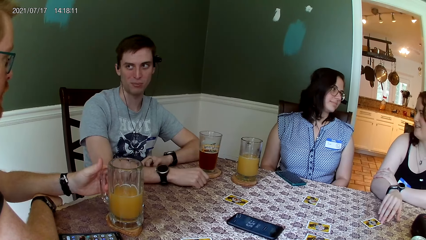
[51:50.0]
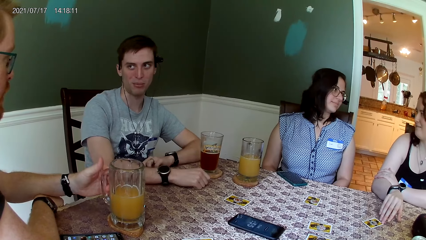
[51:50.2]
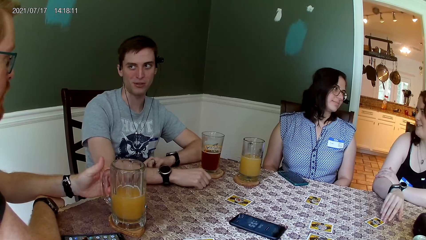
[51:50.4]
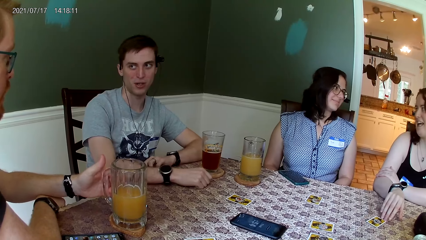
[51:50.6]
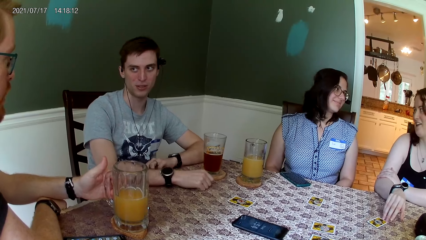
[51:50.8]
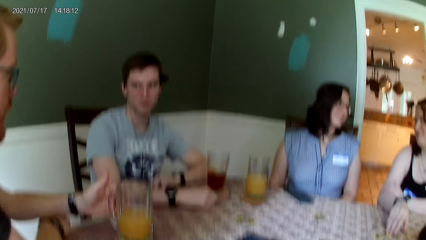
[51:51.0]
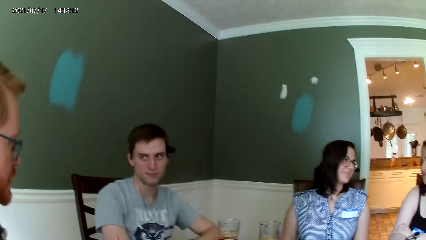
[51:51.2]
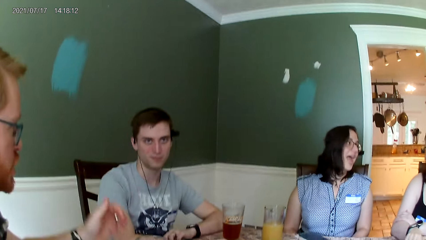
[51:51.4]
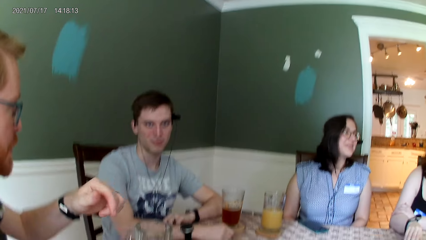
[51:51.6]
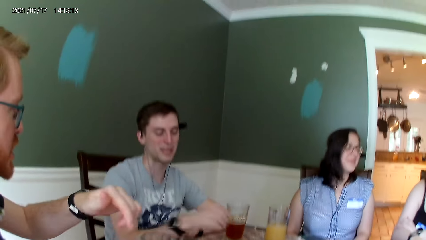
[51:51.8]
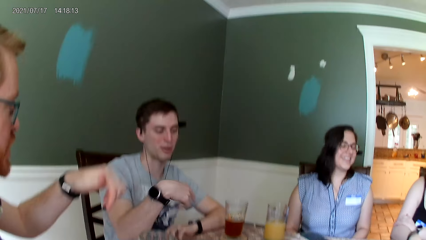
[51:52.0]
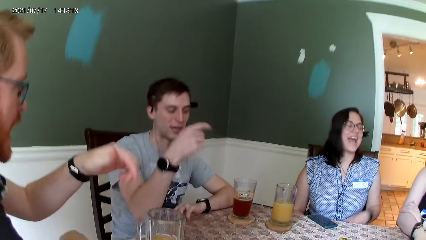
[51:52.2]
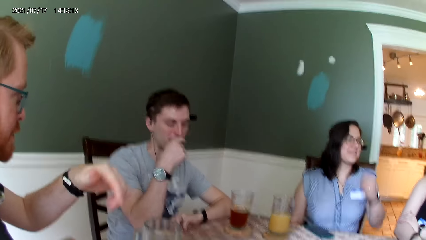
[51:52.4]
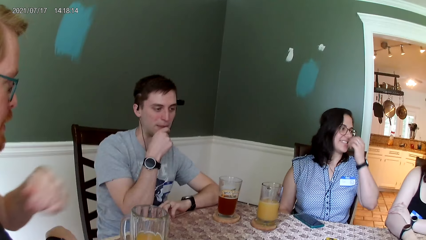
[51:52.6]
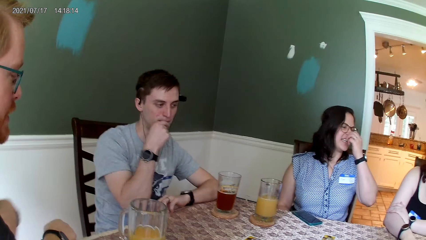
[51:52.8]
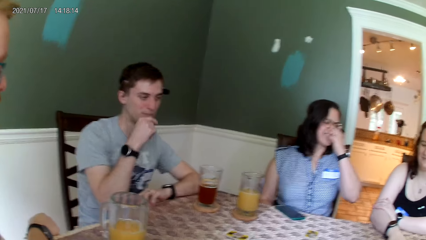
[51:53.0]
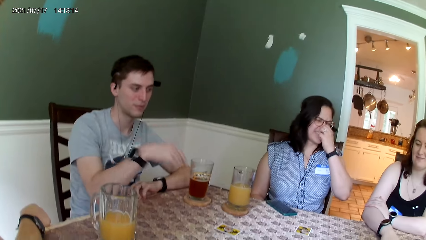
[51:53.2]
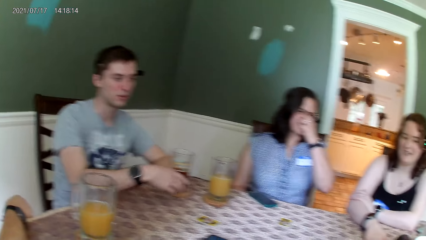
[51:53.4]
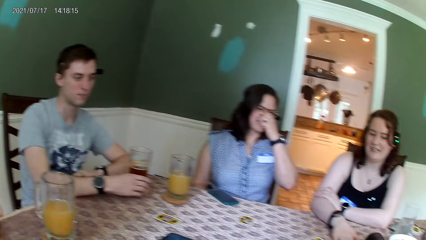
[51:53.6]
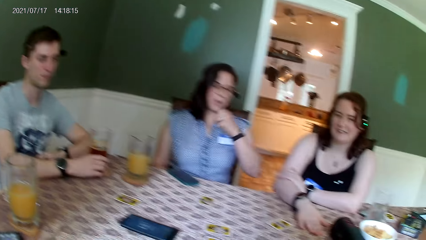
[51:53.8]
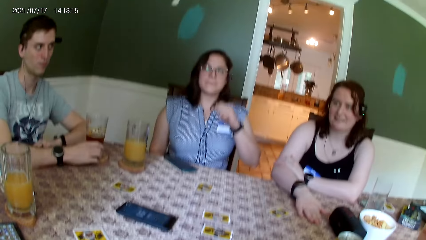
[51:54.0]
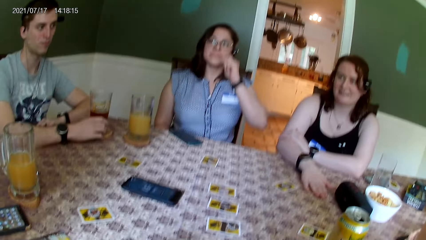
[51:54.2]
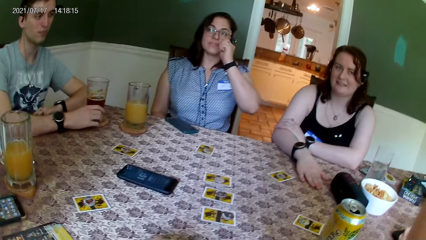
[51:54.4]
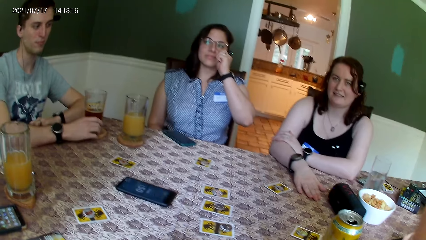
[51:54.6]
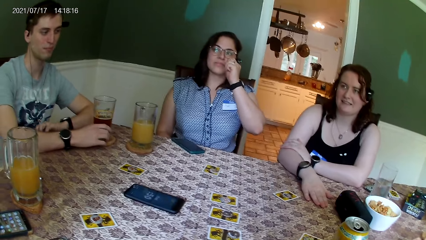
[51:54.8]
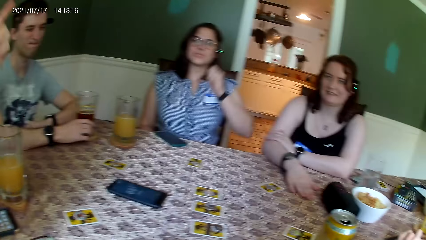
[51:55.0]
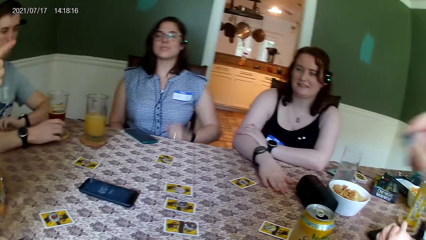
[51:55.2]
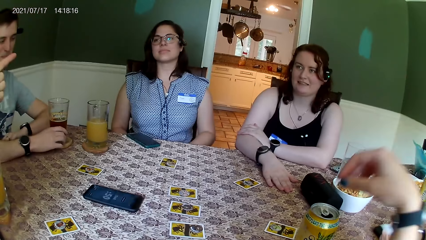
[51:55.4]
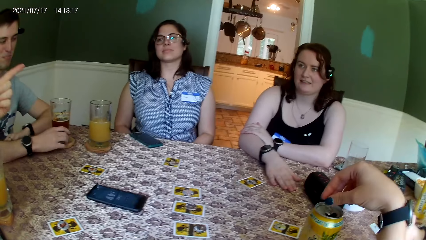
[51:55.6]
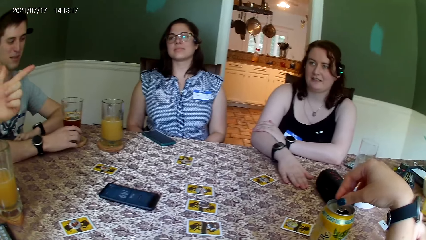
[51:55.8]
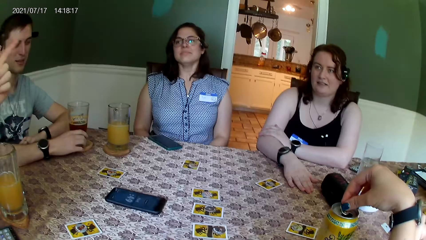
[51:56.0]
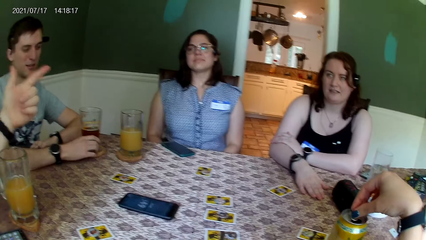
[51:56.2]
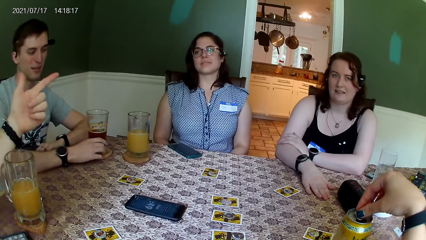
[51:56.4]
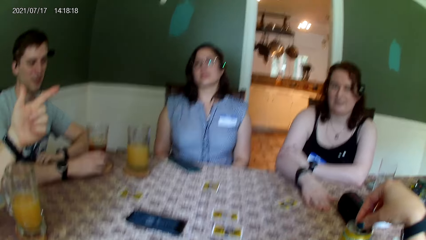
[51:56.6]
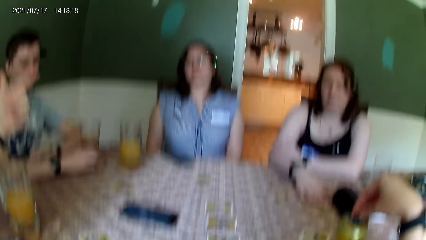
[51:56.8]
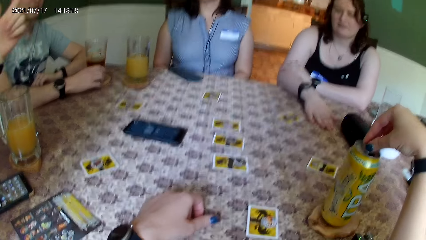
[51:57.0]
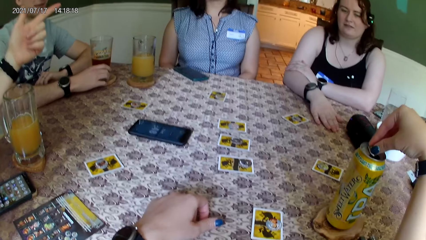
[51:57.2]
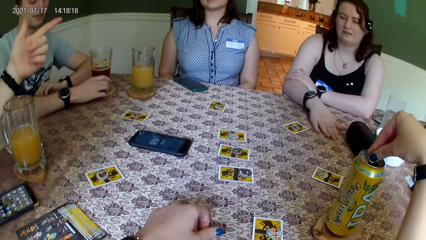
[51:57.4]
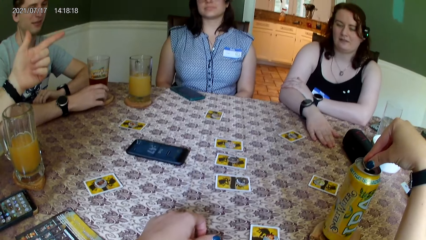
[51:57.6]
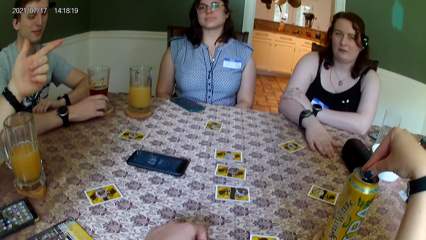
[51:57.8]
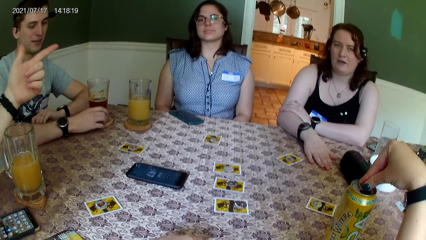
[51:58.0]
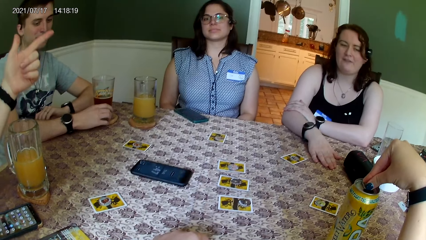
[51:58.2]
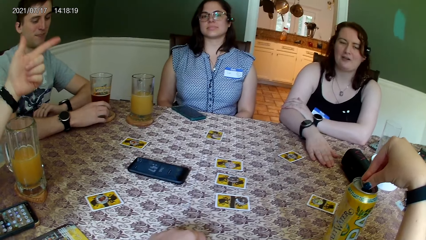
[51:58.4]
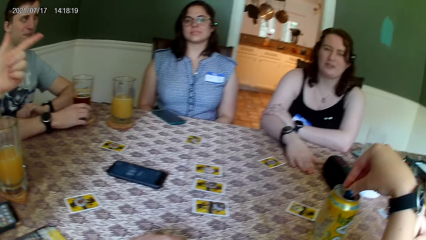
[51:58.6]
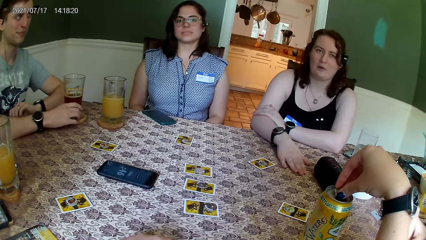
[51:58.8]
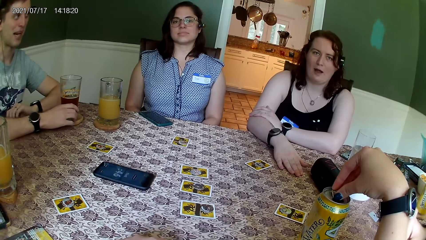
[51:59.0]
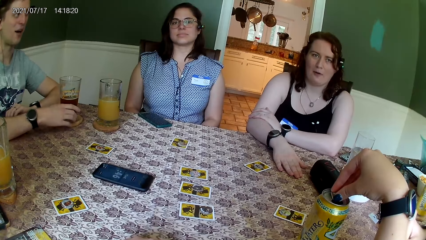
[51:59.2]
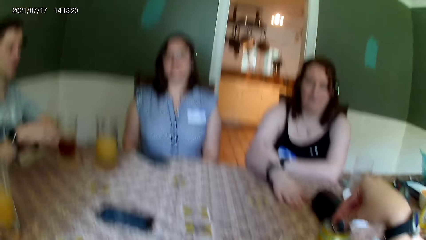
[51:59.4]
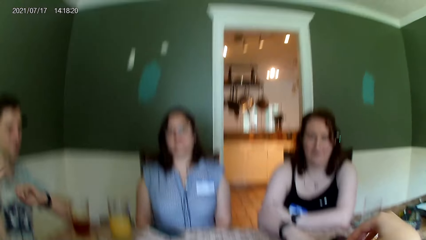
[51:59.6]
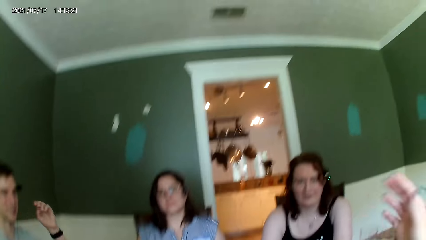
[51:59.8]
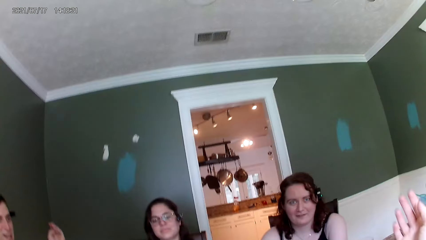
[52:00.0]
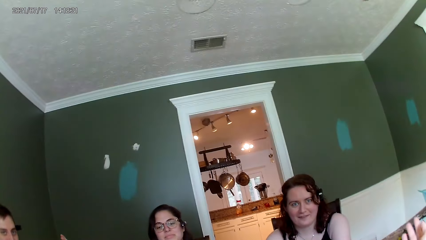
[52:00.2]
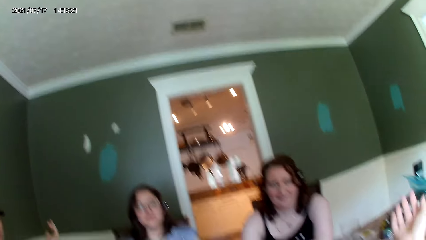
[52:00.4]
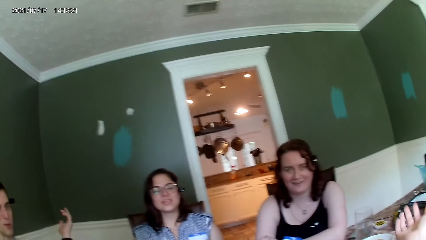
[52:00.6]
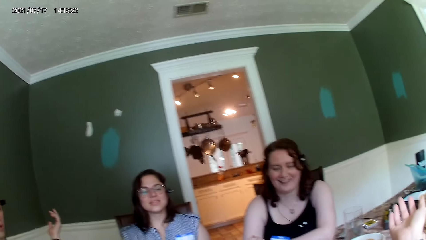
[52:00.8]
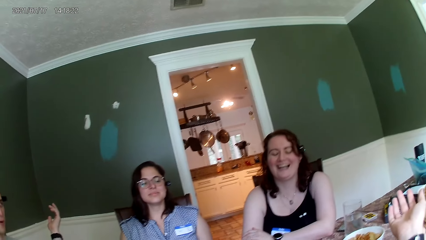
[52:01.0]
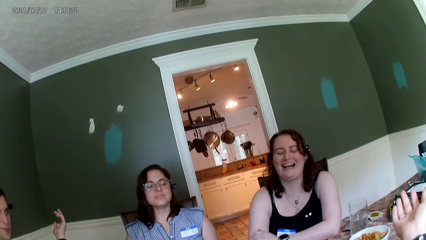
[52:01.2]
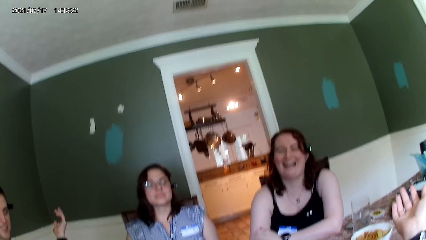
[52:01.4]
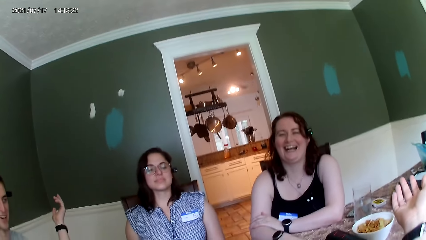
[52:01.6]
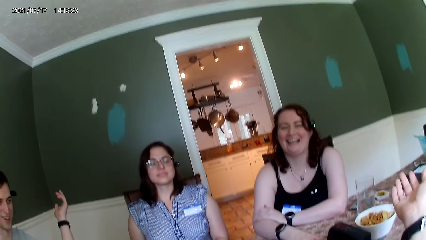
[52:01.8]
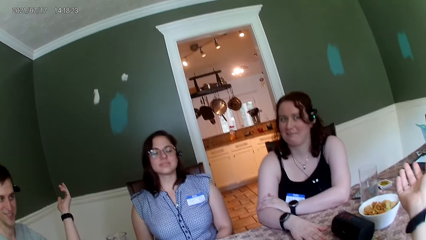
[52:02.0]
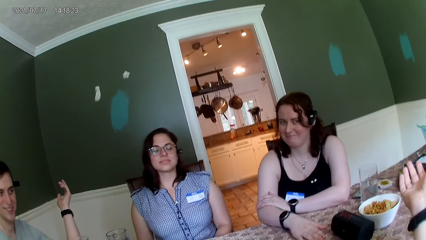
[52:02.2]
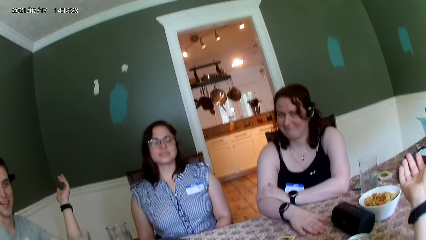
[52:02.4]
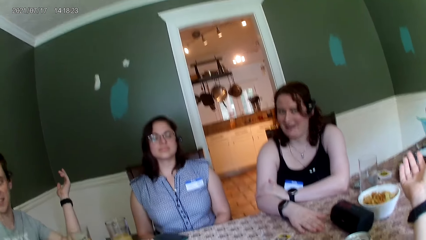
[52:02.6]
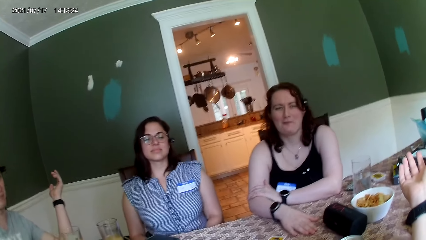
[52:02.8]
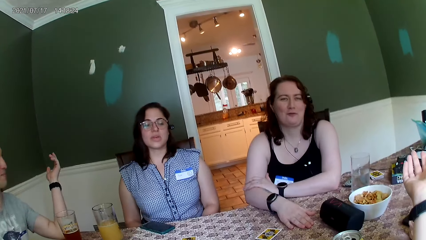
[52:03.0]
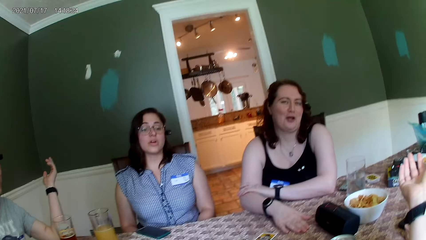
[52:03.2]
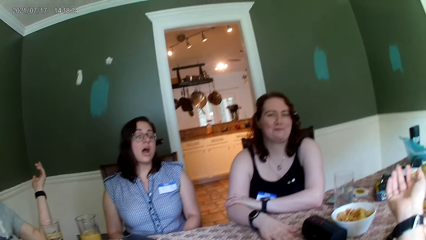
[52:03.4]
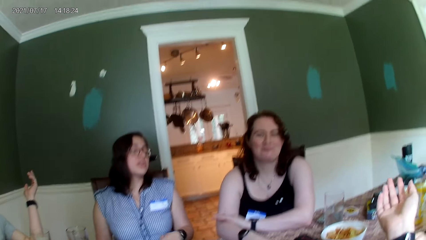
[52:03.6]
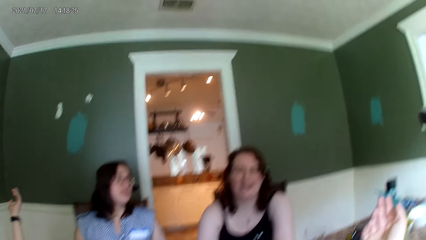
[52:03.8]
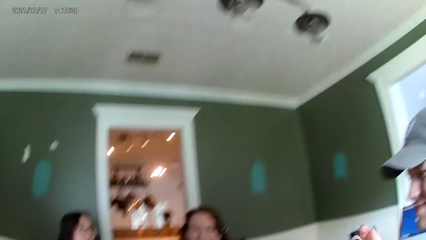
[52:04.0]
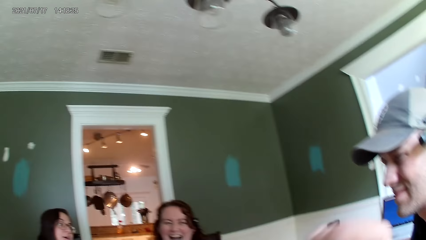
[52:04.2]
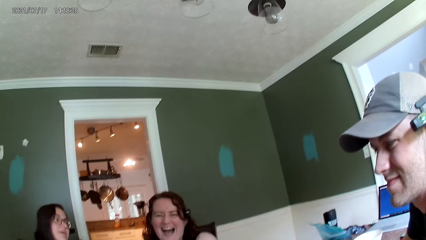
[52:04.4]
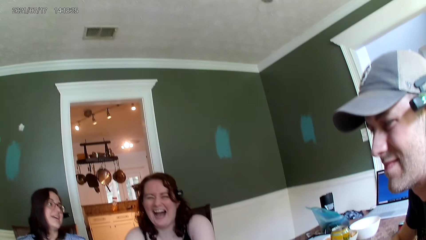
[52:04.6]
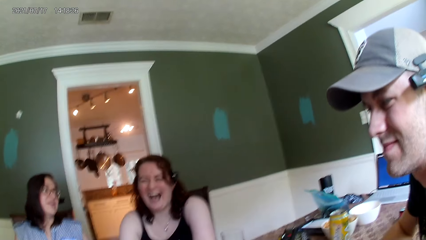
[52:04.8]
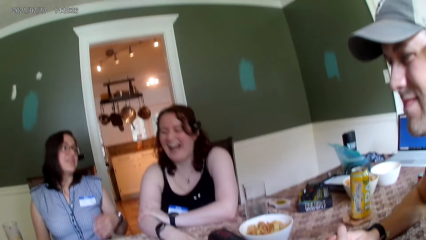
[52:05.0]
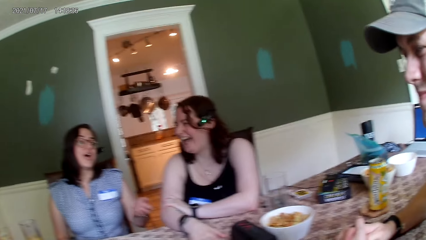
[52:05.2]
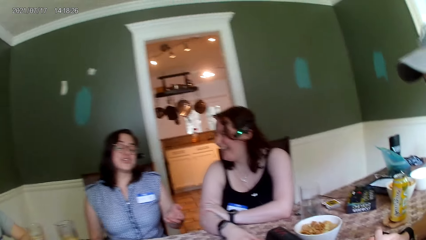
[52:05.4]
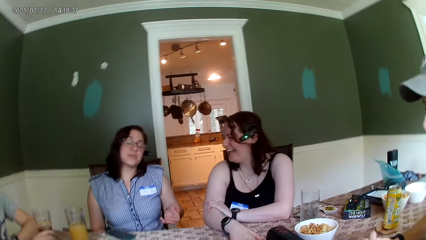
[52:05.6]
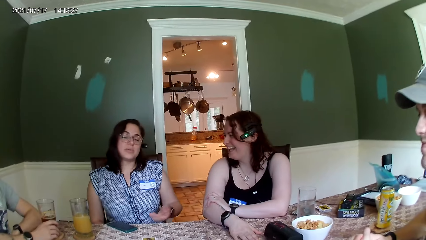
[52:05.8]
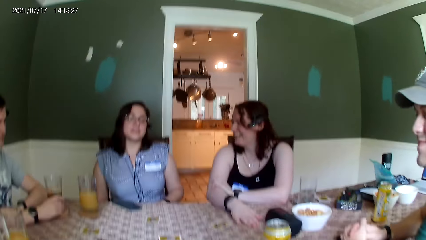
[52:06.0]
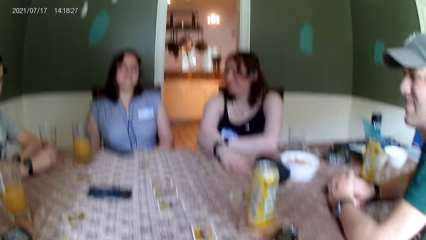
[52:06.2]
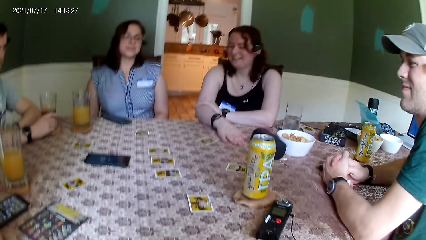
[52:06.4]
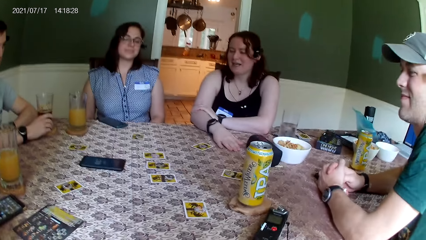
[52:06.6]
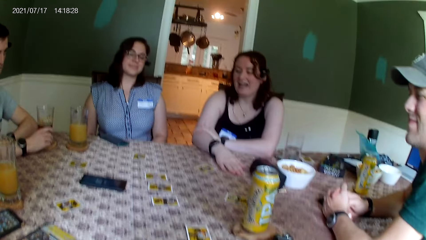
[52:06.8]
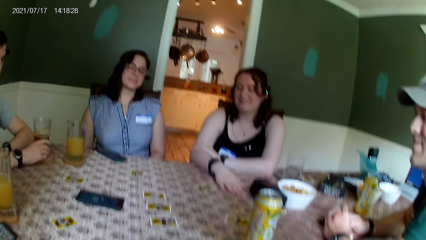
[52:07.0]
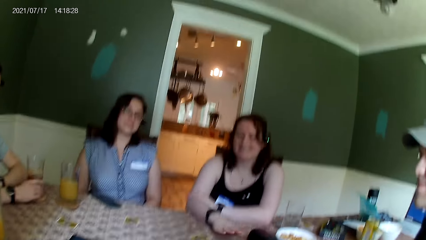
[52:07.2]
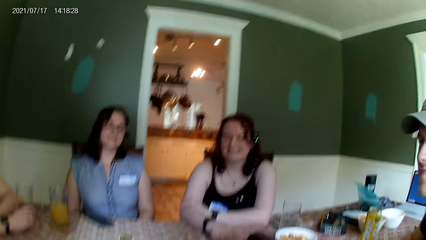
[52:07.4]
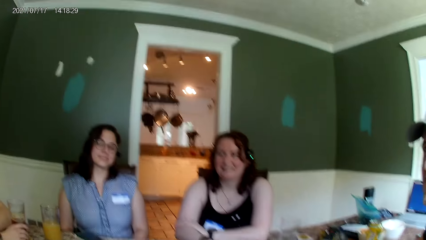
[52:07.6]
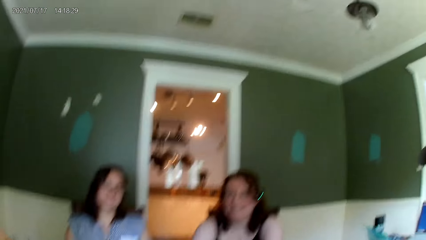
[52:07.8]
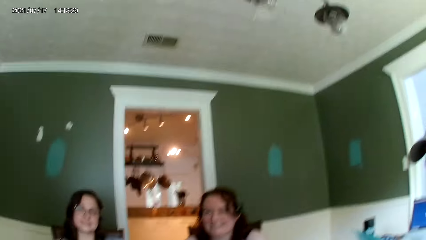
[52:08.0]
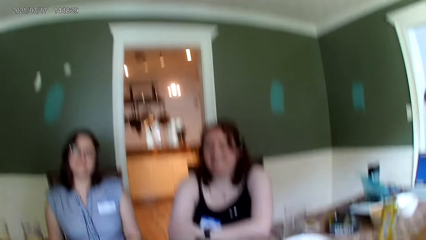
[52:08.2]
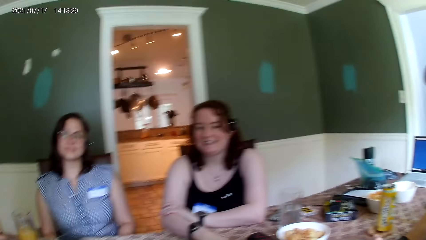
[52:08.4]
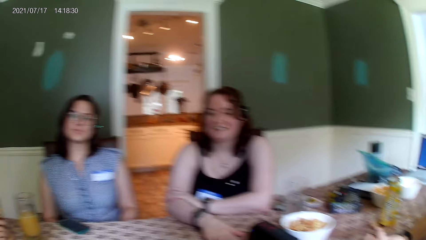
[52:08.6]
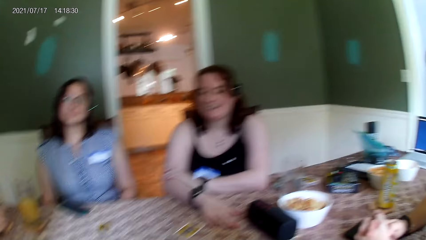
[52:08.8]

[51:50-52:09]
A man speaks to the group of people at the table. Another man speaks to the group of people at the table. The first man interacts with a woman.
